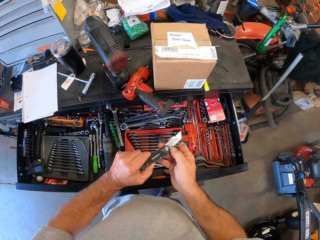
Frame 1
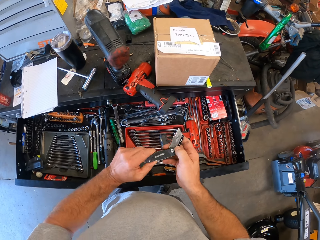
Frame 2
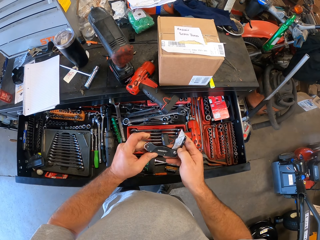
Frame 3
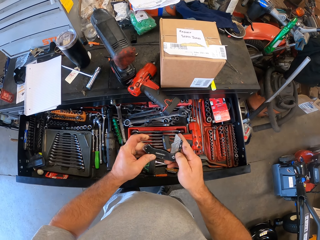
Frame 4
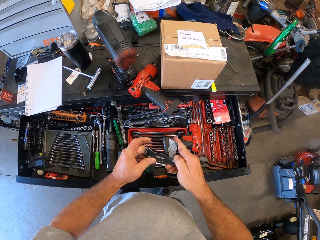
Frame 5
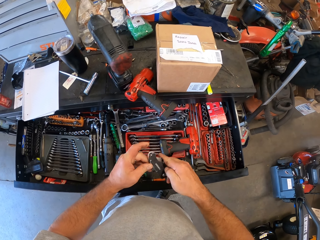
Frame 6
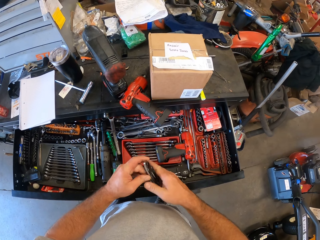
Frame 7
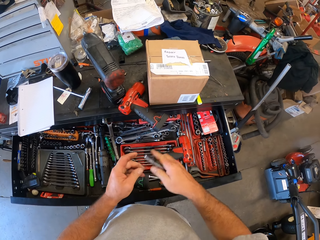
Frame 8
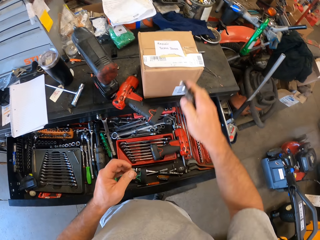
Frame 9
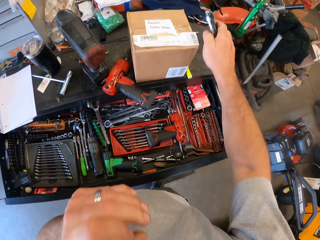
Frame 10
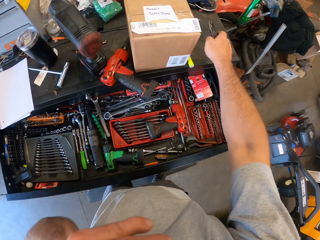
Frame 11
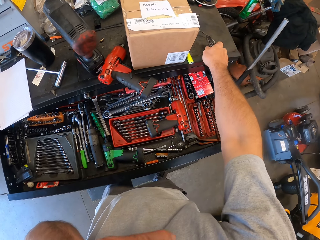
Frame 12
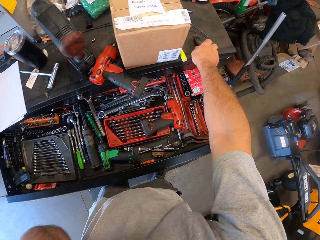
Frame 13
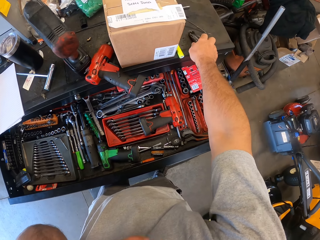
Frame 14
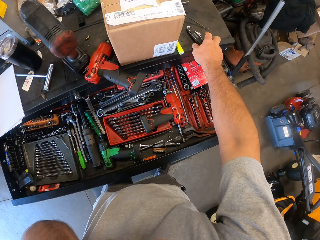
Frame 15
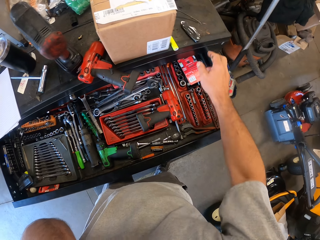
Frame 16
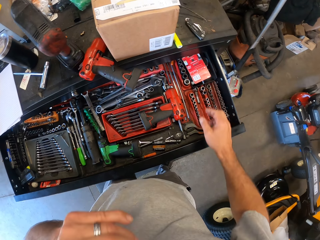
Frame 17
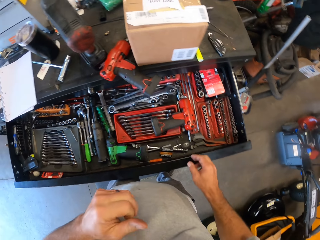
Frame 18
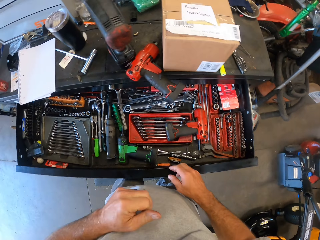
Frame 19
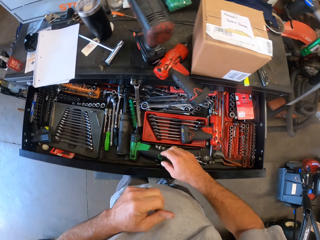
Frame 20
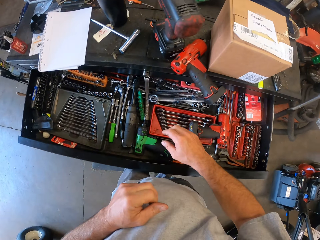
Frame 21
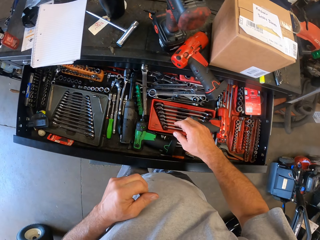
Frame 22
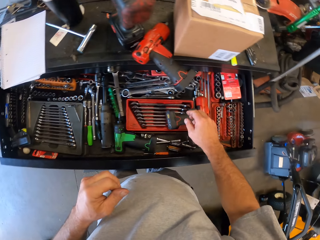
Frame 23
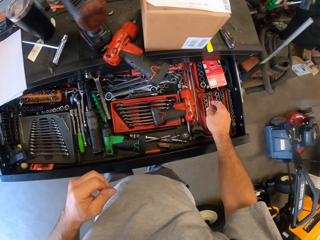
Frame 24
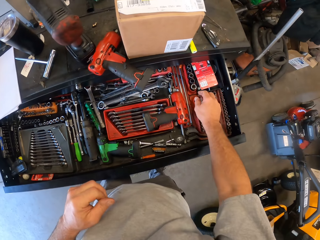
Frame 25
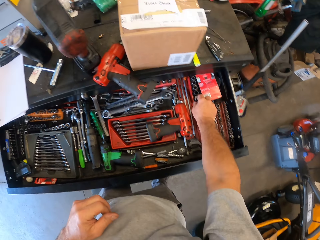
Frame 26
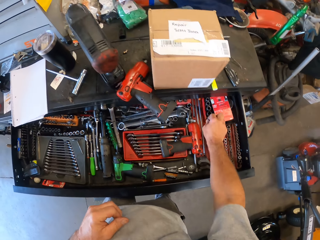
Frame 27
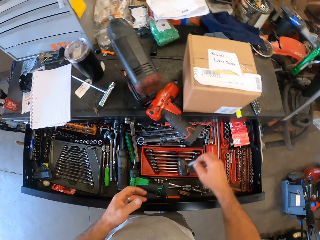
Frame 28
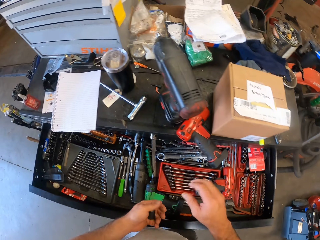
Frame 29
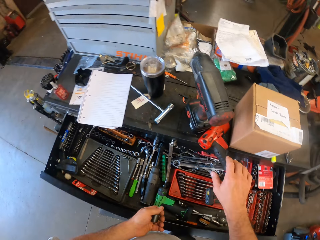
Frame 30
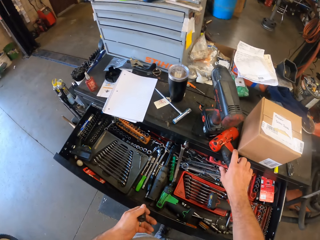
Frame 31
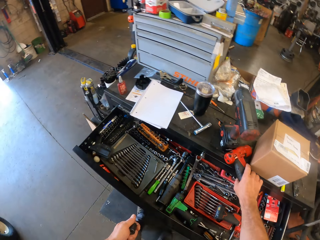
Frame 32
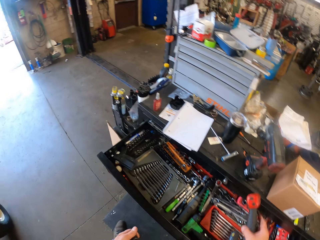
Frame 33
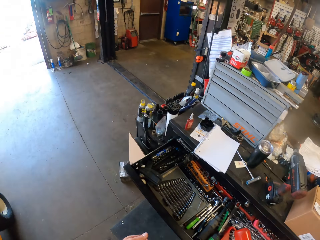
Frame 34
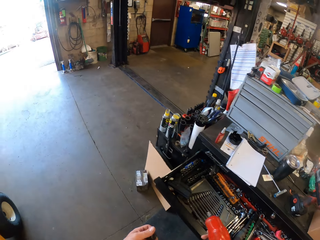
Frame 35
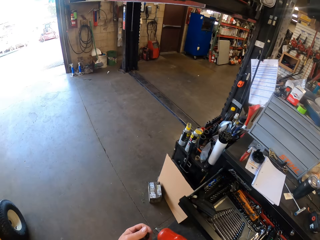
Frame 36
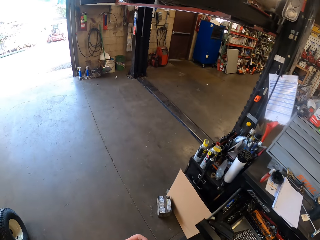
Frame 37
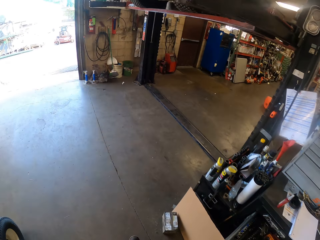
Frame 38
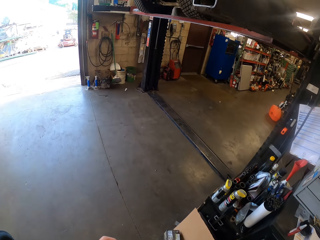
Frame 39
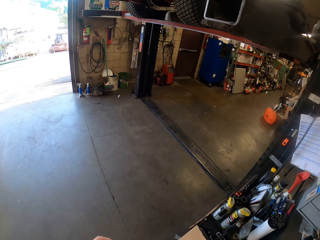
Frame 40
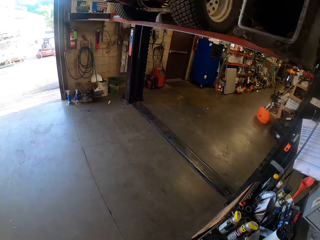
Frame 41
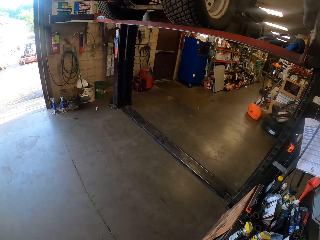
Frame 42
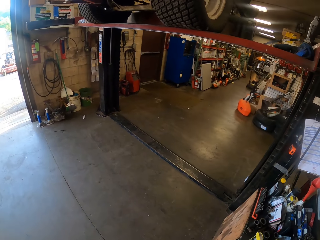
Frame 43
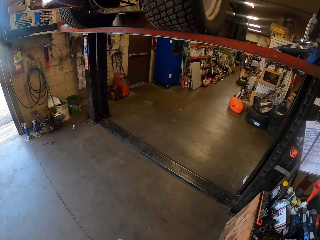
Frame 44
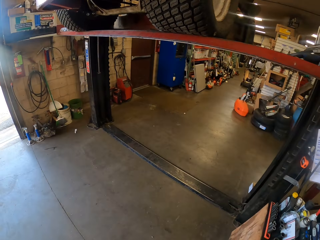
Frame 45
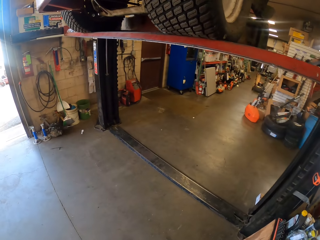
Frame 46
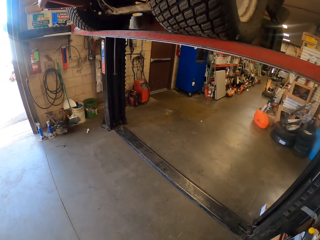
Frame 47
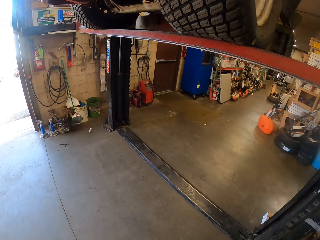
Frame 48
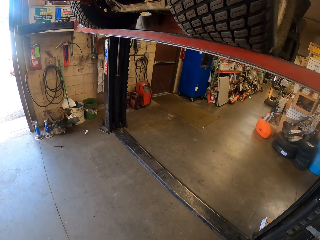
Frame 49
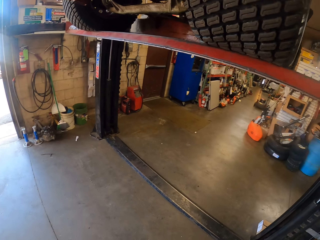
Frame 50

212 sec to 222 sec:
The camera wearer fixes the pocket knife. He drops the blade on the workstation. He picks up a drill bit from the drawer. He throws the drill bit to his left hand. He picks up the cordless wrench from the workstation. He walks to the workshop lift.

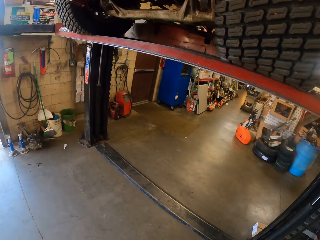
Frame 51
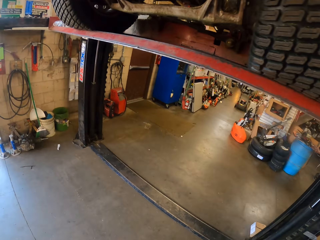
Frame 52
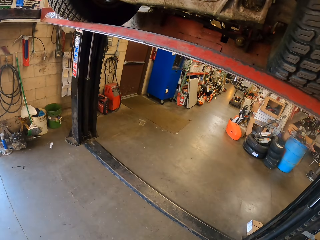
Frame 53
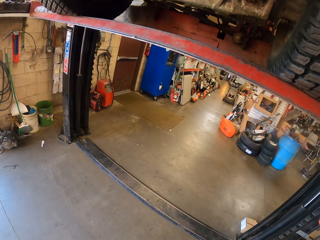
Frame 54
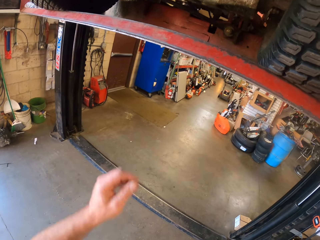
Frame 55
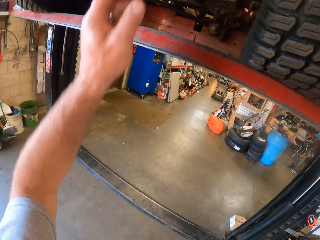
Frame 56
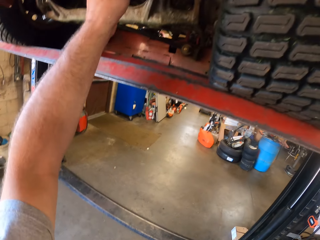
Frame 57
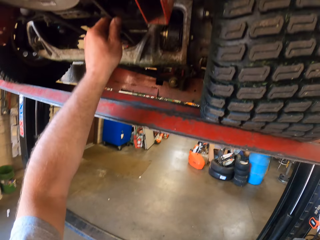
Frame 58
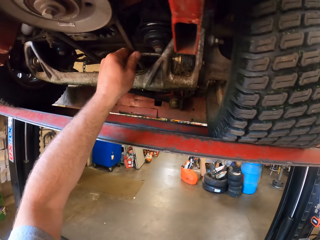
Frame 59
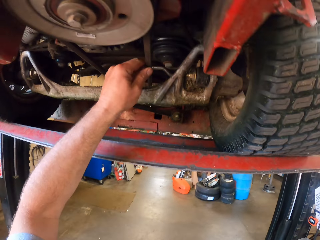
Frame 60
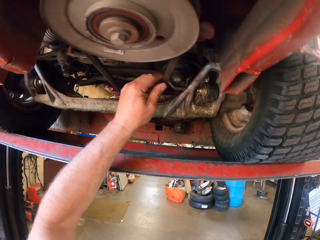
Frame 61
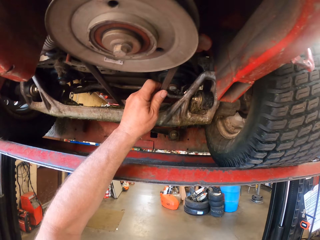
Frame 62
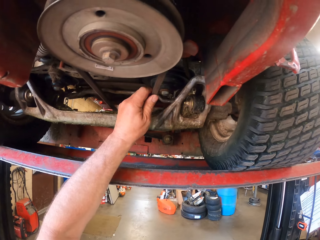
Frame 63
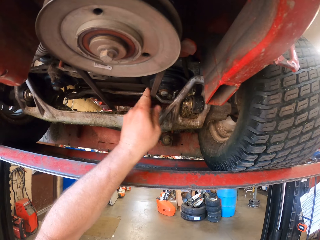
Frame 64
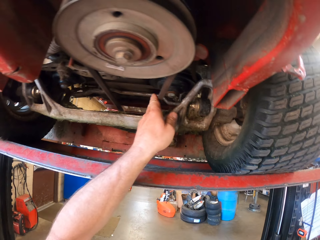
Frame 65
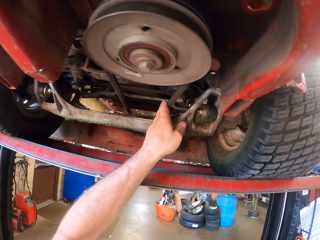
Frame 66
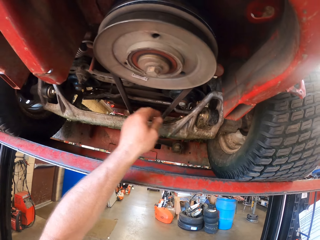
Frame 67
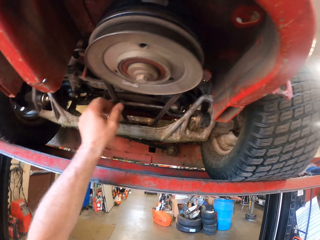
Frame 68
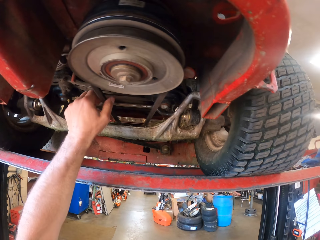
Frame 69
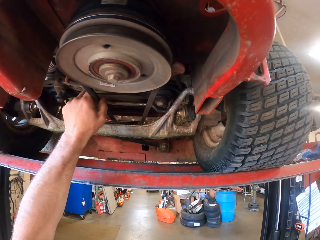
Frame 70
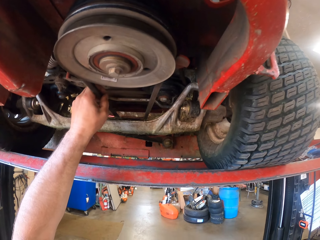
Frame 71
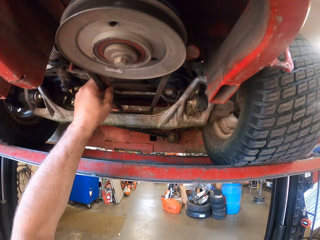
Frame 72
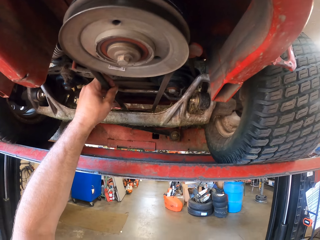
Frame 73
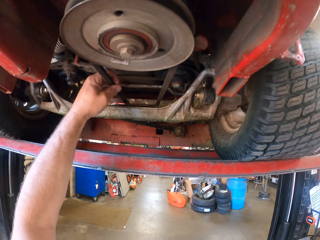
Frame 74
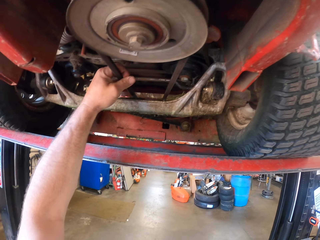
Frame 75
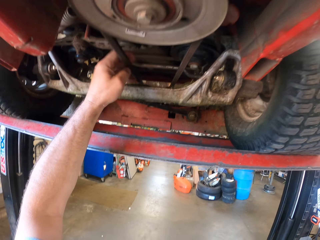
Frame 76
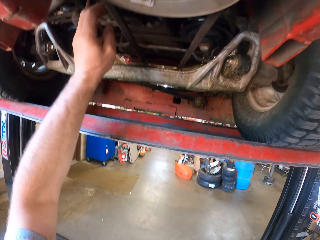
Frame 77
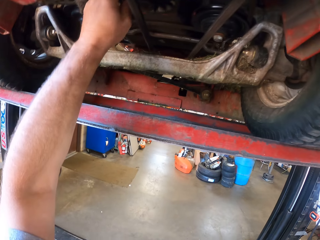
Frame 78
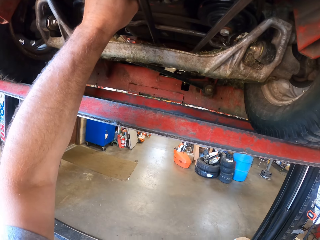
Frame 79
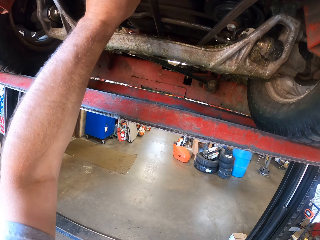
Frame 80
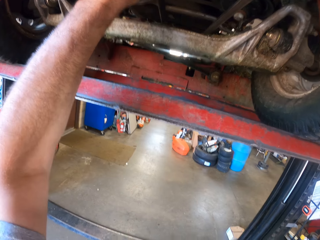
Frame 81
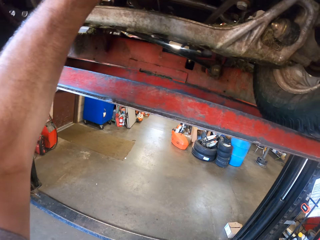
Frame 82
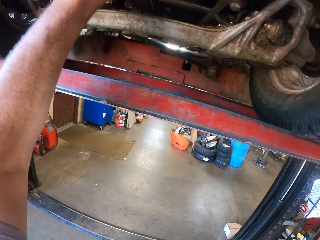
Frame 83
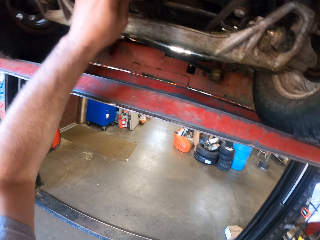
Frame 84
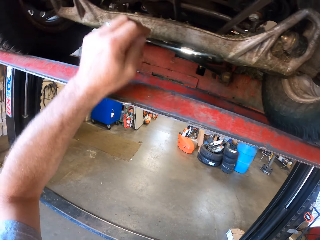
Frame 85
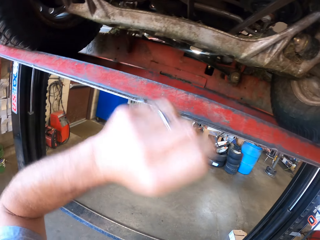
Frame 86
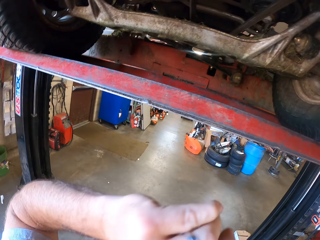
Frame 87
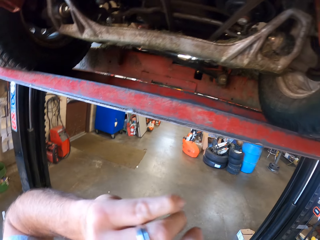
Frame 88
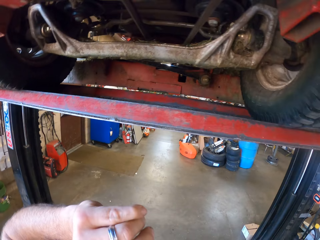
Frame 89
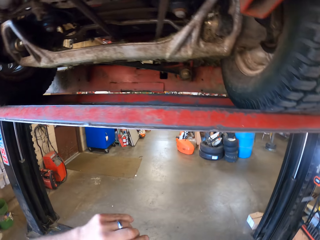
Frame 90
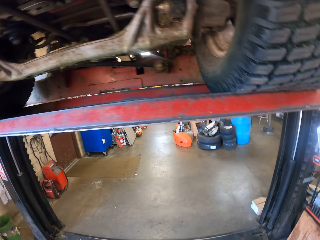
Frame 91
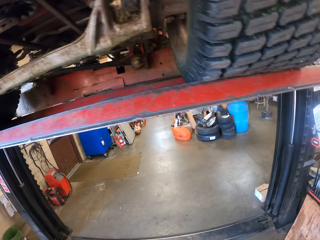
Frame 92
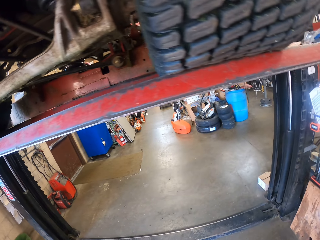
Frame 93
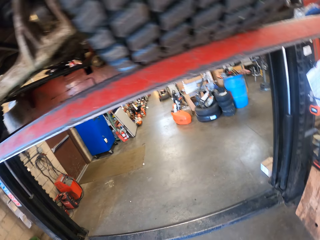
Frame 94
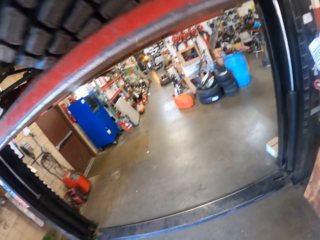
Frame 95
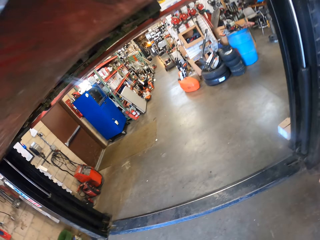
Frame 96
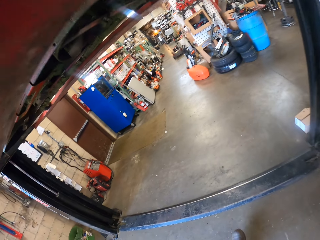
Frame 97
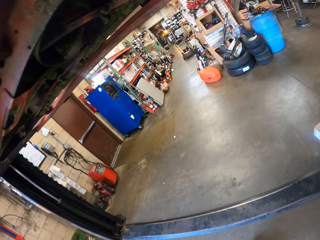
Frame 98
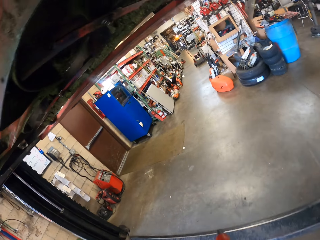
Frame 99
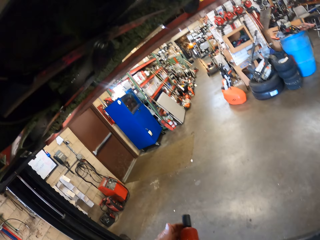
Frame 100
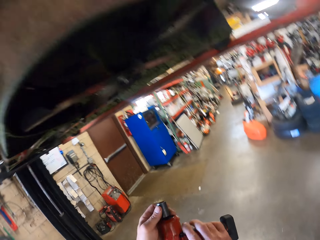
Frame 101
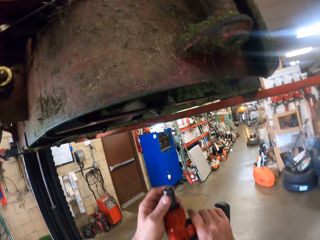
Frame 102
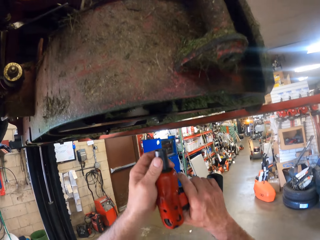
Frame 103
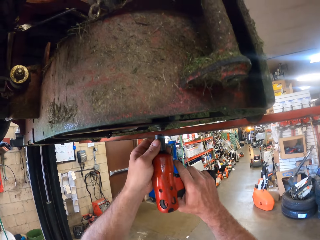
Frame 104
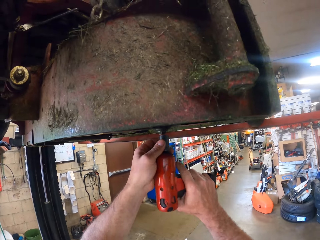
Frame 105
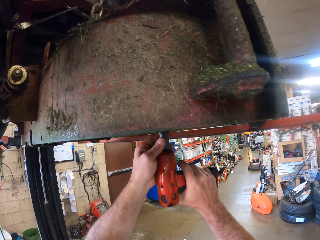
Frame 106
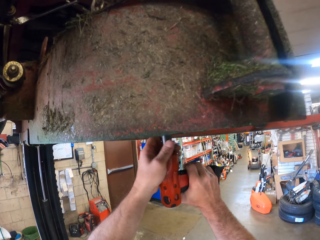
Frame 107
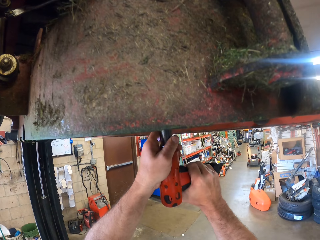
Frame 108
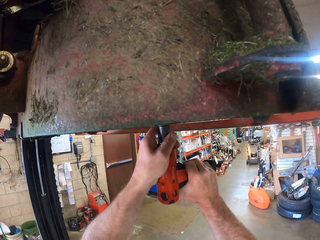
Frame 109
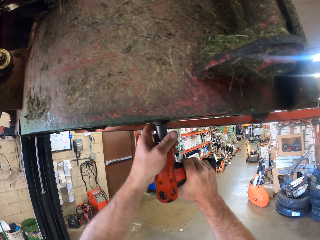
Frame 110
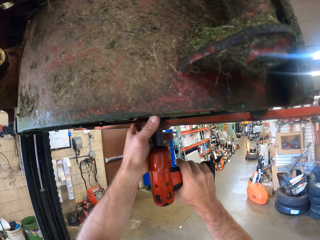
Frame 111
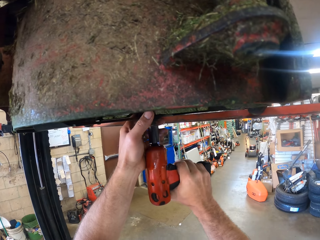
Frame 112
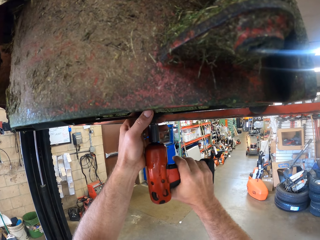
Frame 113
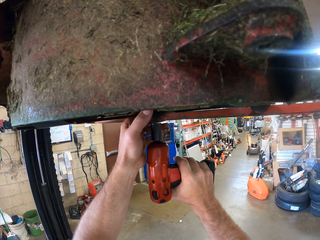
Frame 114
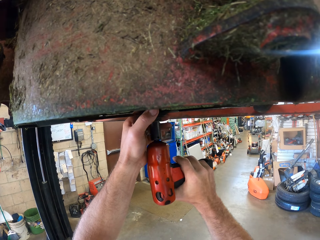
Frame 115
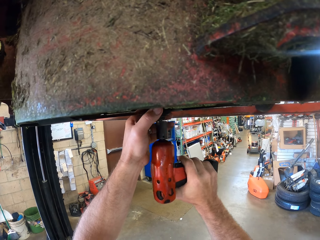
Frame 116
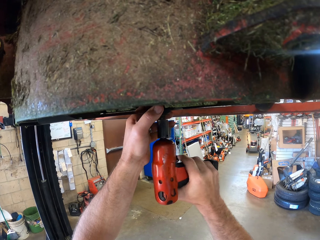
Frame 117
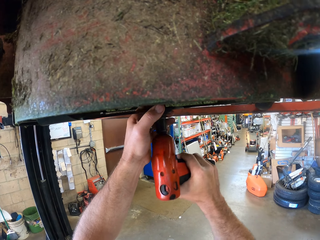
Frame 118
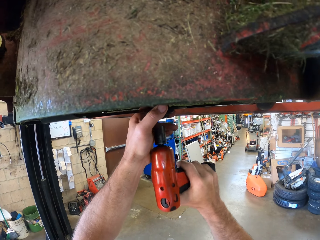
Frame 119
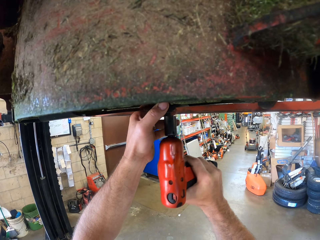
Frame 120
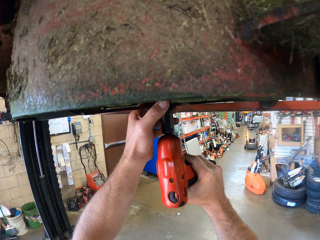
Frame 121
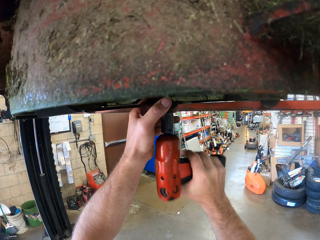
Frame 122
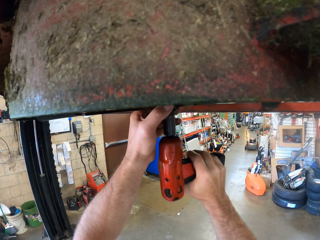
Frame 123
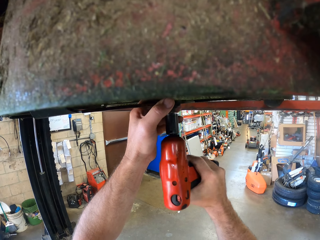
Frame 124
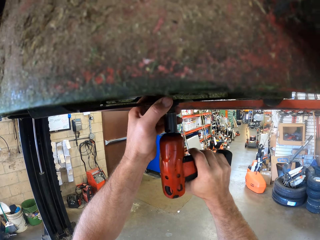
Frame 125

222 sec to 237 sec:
The camera wearer touches the underside of the first lawn mower. He fixes the lawn mower. He touches his face. He looks around the house. He unscrews a metal from the lawn mower with the driller.
